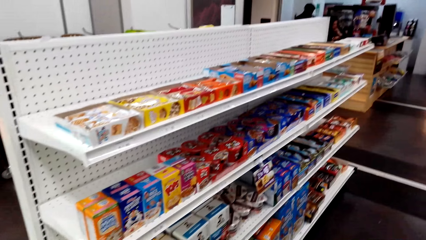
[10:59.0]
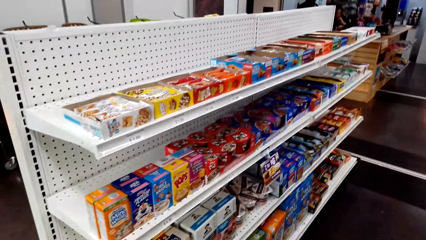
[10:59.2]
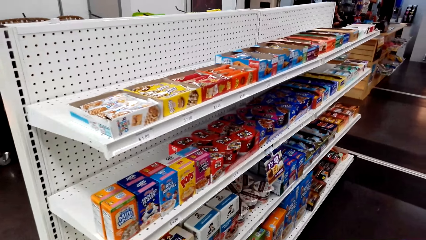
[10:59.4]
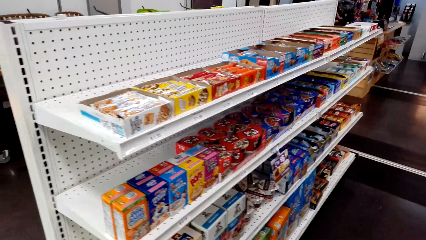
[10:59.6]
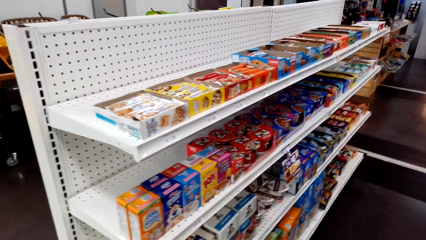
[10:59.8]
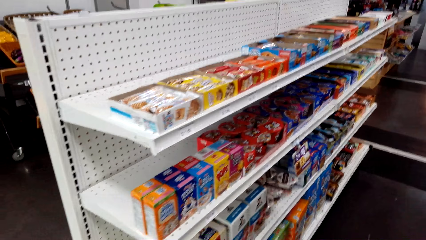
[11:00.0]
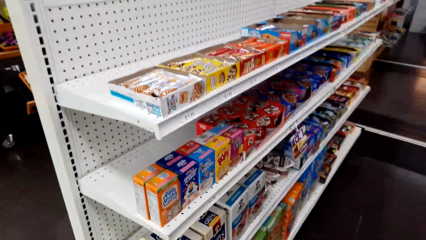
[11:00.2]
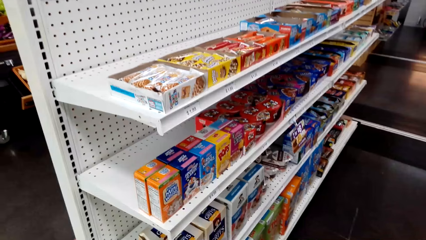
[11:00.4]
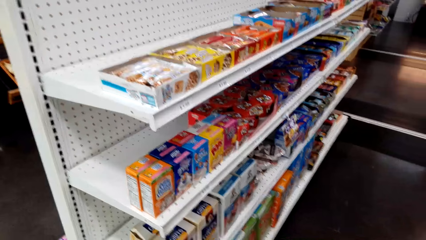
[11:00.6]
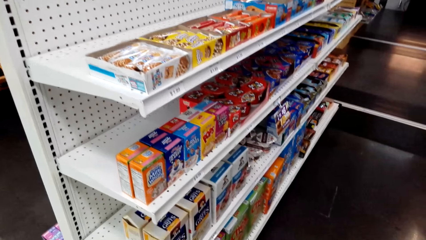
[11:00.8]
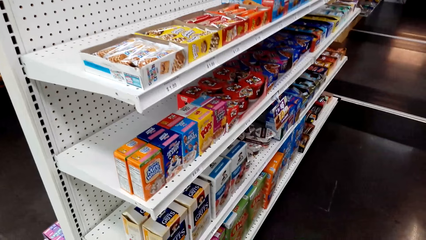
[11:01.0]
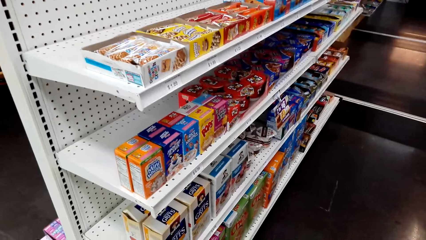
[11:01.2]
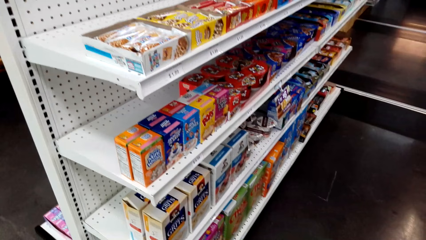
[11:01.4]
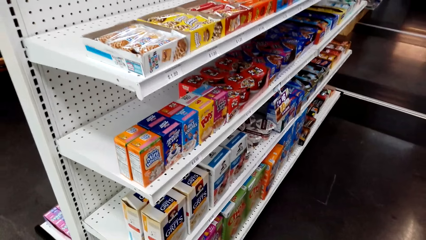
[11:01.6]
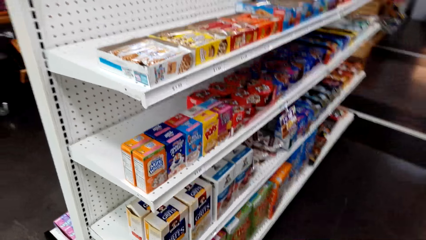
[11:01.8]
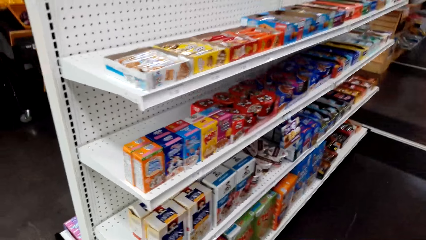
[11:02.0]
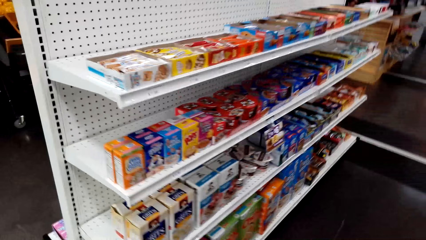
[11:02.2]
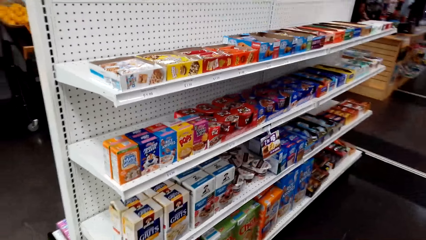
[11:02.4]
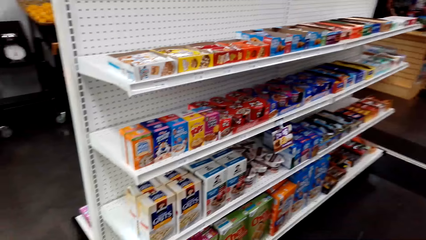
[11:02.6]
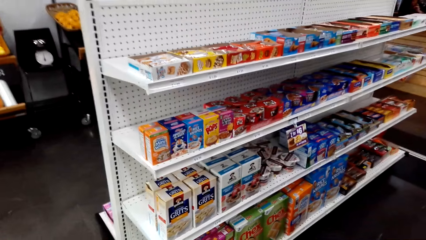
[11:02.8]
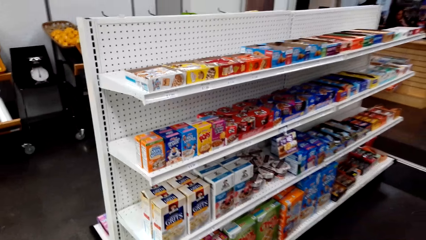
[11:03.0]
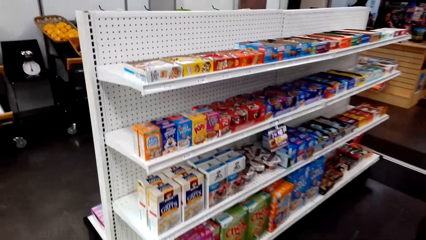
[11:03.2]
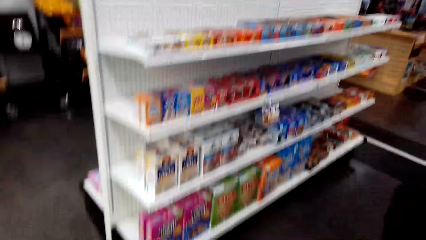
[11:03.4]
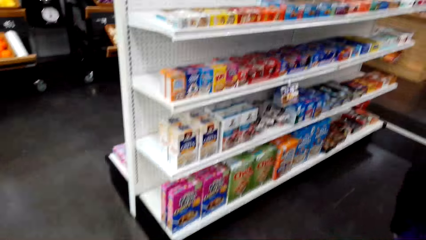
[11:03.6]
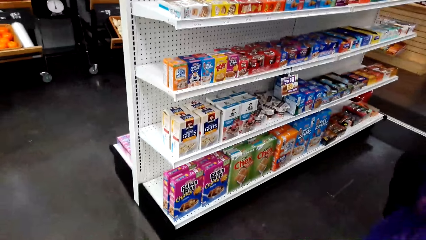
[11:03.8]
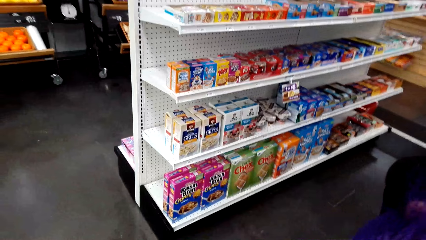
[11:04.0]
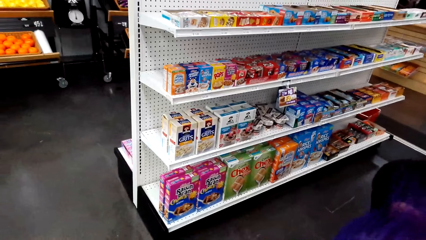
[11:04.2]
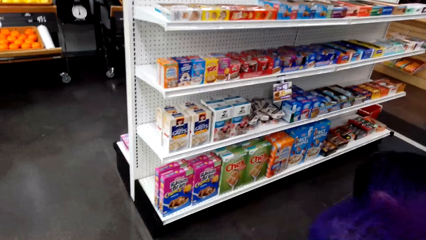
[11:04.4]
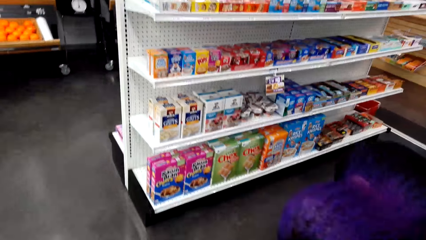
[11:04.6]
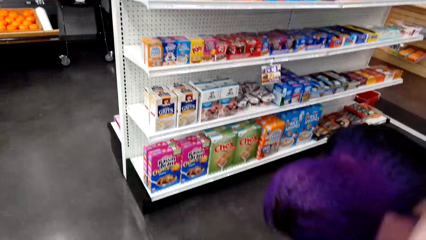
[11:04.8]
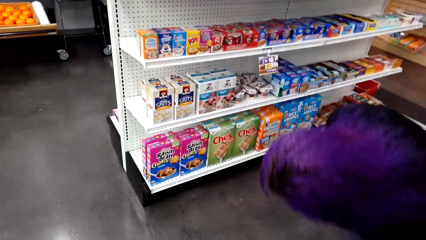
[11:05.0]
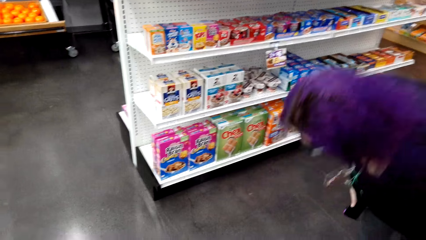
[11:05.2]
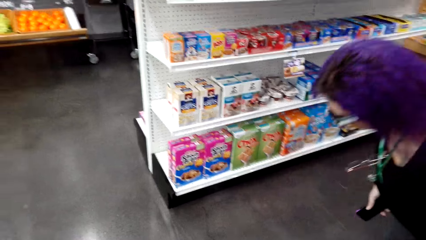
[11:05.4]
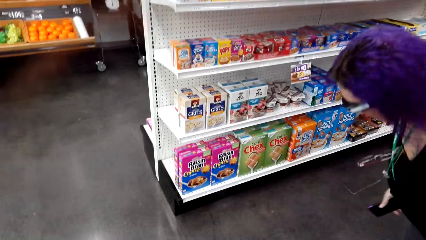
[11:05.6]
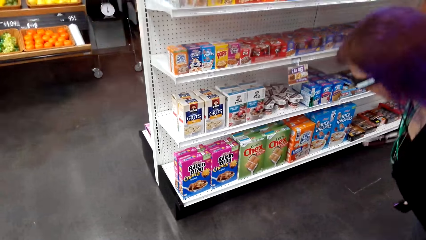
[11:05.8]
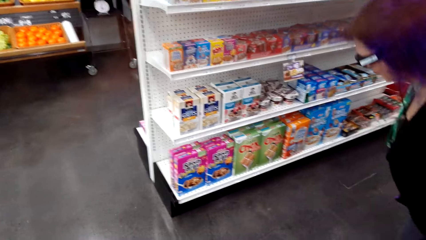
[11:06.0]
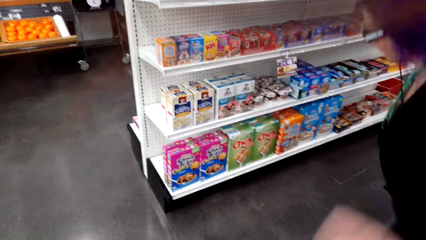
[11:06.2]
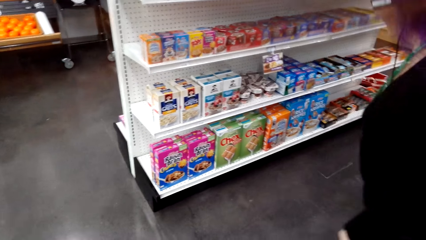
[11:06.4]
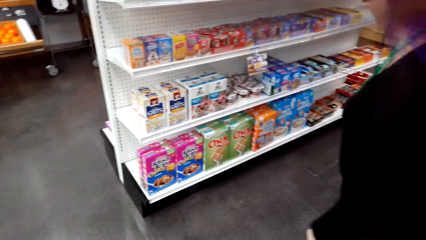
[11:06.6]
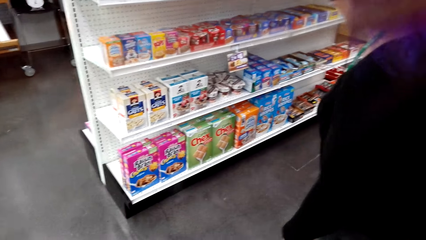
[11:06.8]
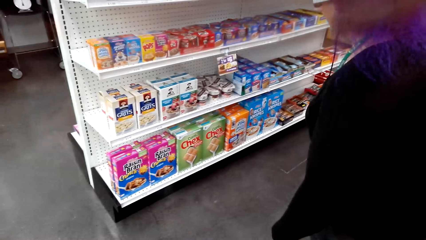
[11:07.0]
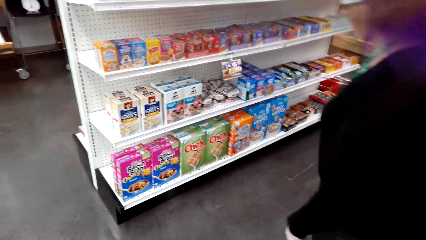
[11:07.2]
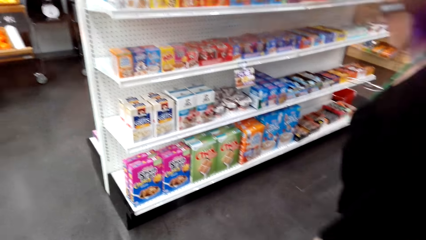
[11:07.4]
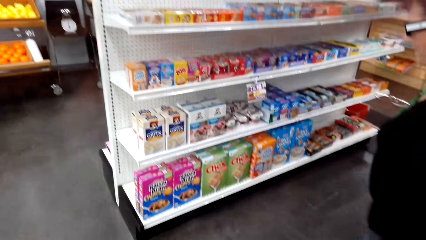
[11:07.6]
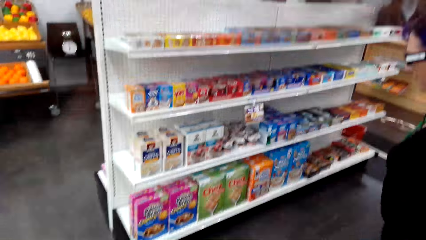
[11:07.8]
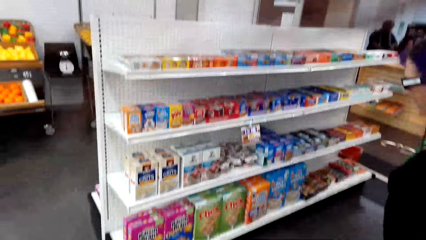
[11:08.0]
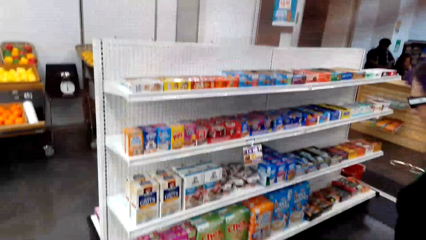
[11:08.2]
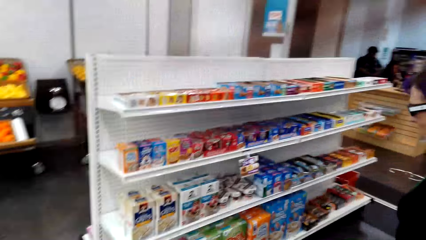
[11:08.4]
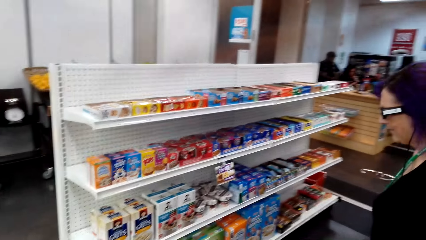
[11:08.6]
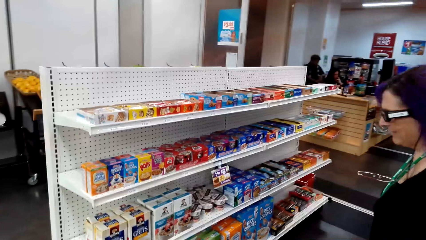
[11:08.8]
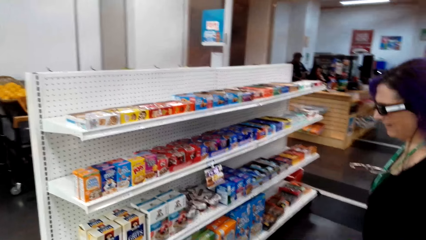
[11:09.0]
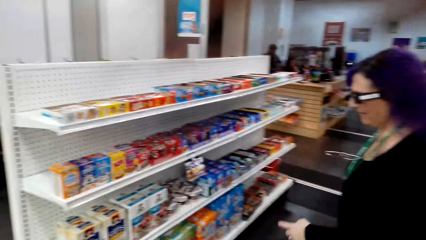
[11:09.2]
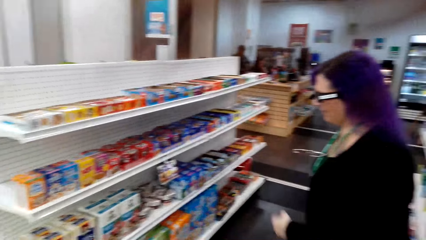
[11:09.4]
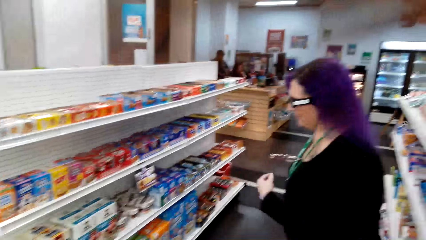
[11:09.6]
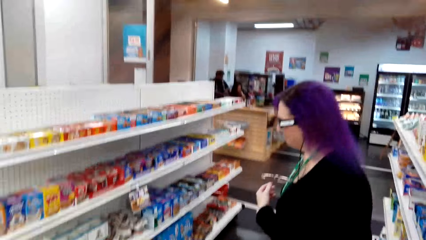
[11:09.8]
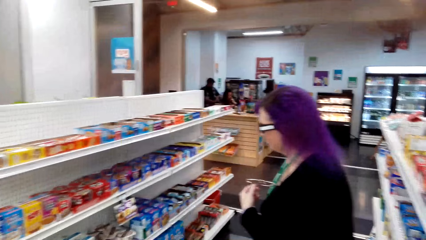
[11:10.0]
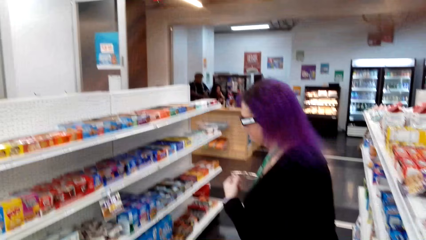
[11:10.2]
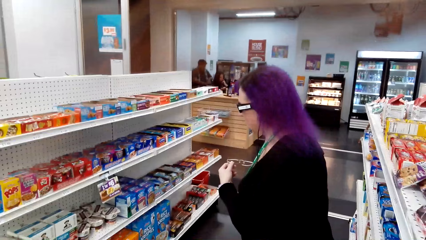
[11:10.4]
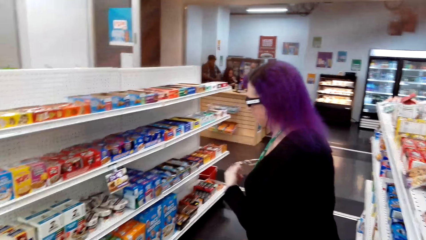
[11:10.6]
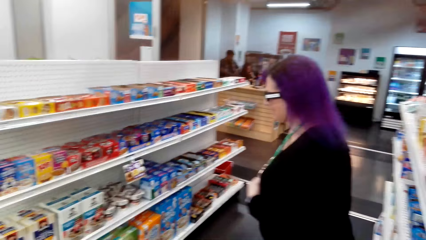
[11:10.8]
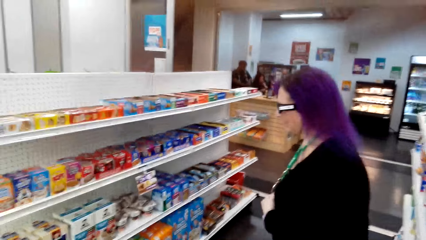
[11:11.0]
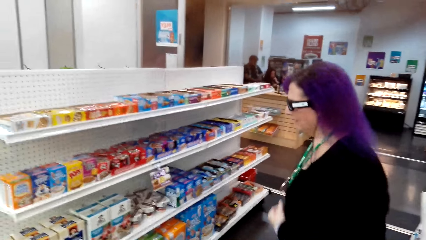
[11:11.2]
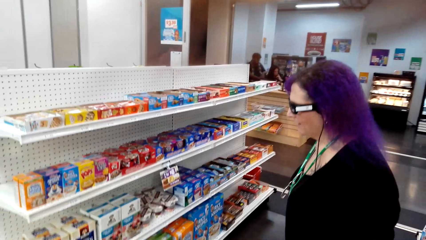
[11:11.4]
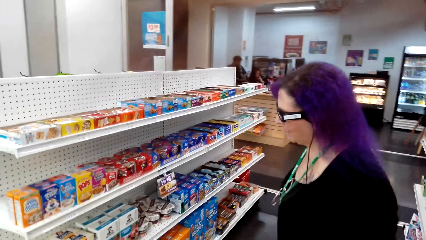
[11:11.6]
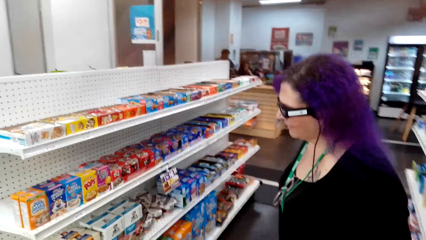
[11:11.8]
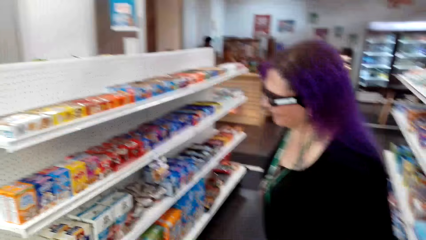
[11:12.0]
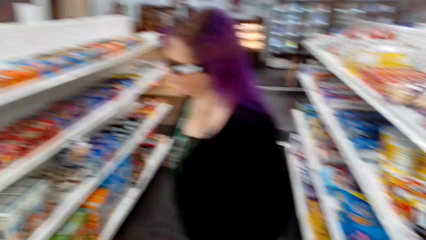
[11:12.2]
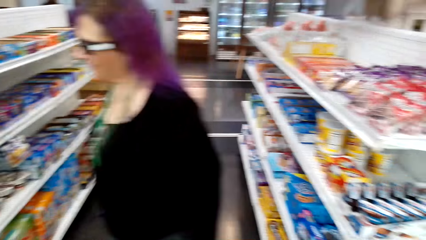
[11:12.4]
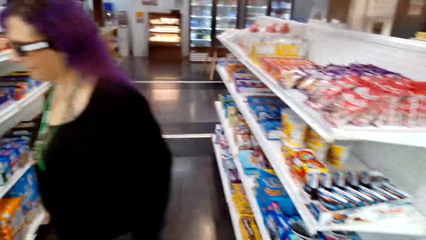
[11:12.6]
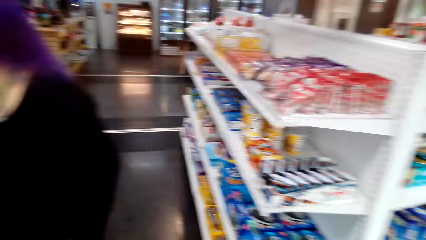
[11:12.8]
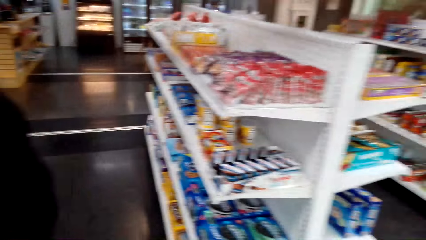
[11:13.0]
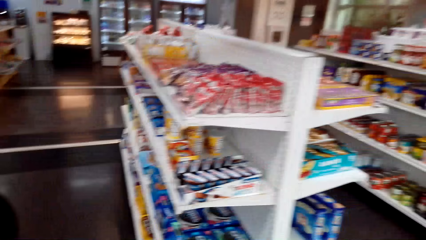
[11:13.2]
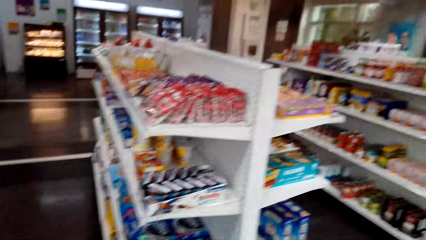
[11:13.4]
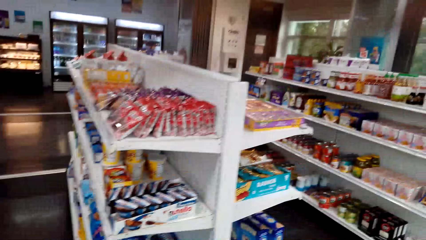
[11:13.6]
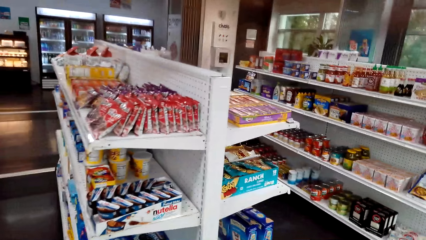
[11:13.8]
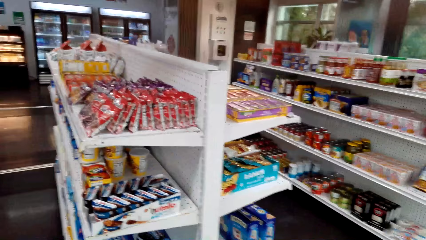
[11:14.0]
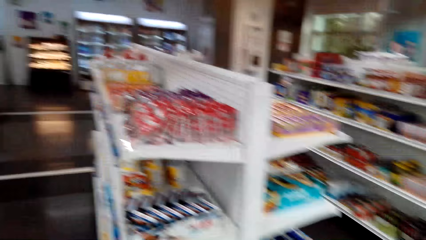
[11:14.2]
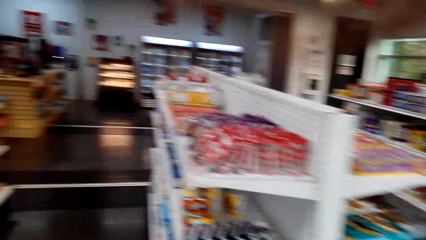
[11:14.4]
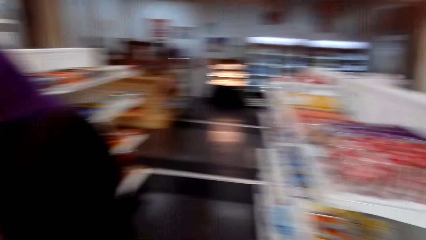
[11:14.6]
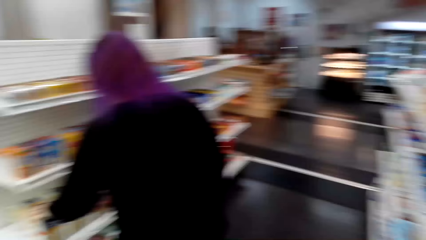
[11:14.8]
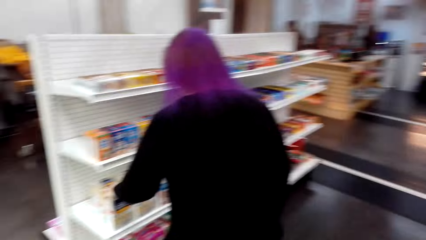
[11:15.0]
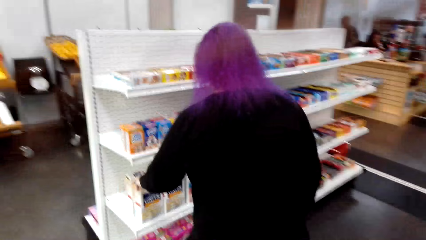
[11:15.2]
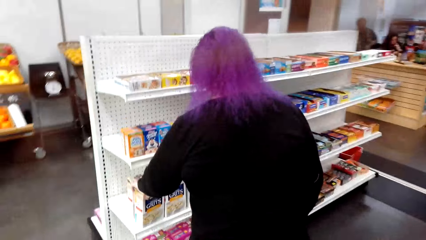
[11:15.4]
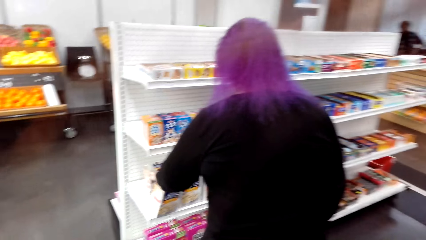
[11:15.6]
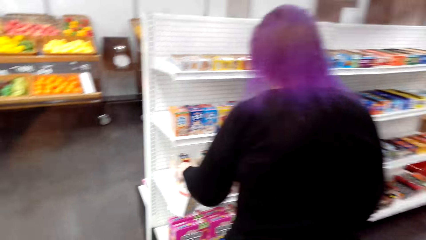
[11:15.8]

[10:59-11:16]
The camera wearer talks to a woman. They stare at the shelf. They look around the convenience store.
